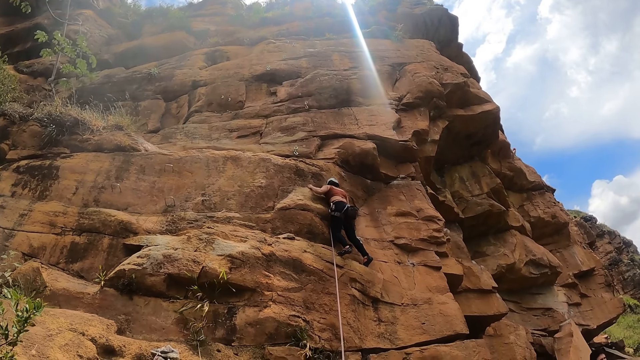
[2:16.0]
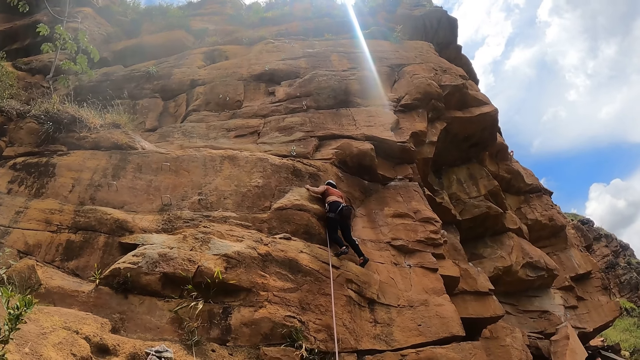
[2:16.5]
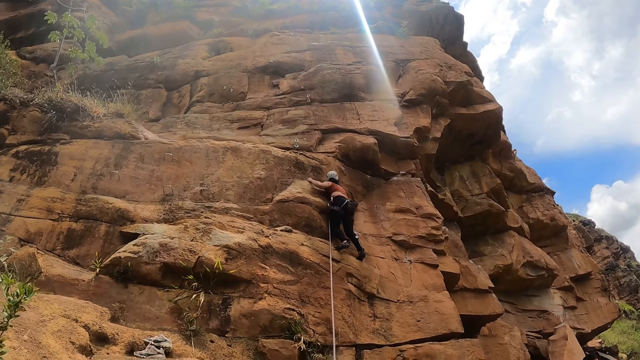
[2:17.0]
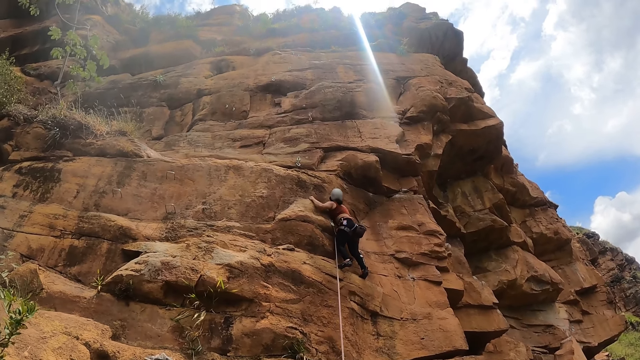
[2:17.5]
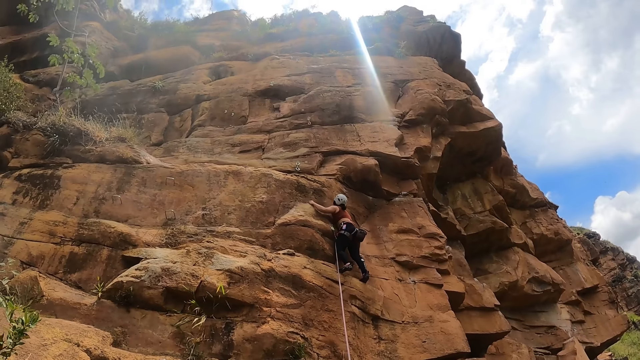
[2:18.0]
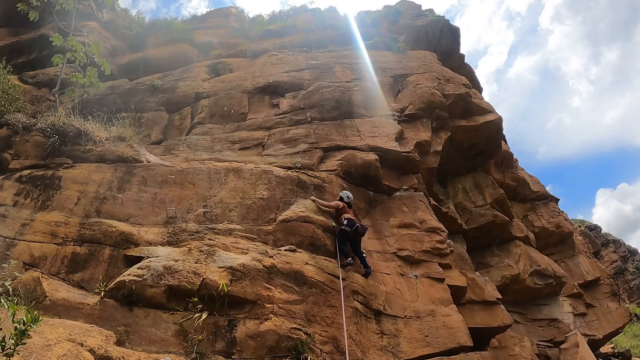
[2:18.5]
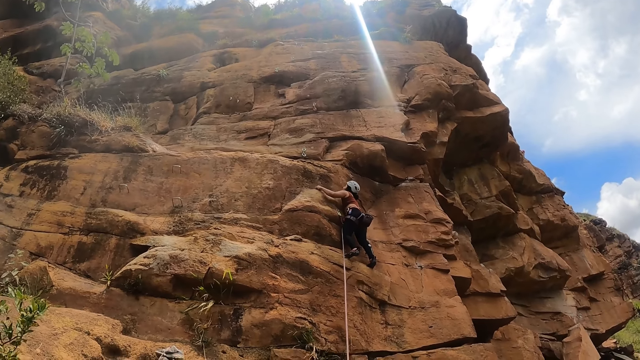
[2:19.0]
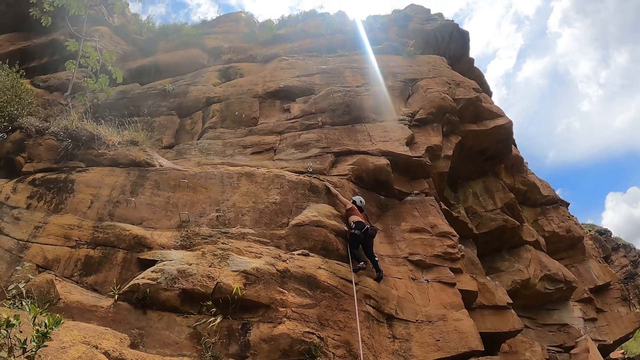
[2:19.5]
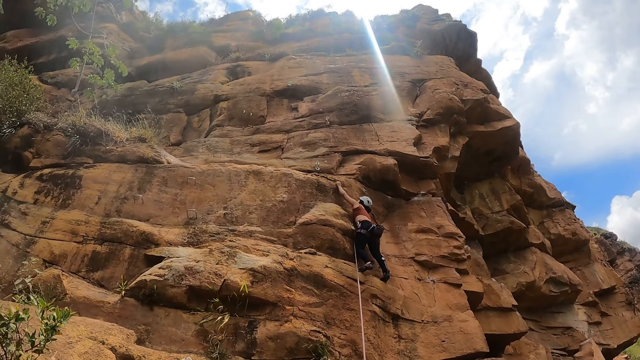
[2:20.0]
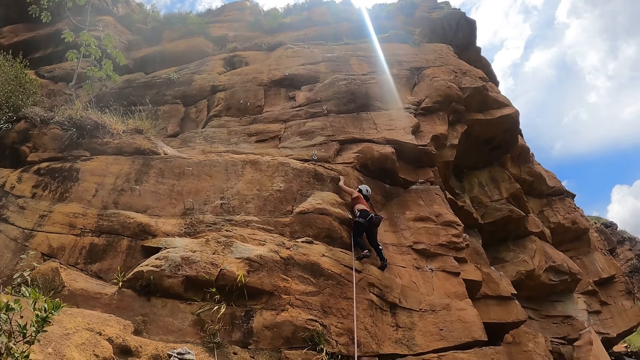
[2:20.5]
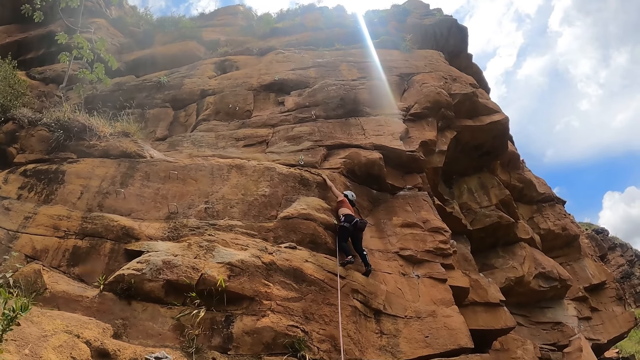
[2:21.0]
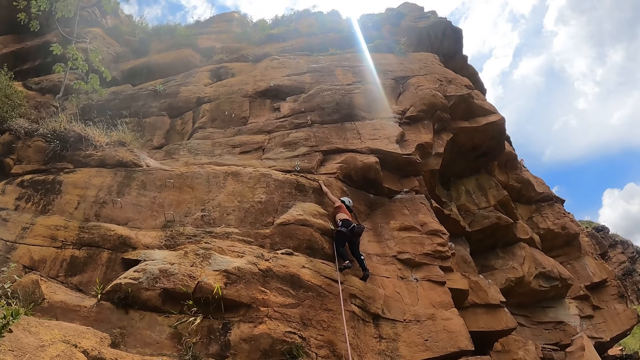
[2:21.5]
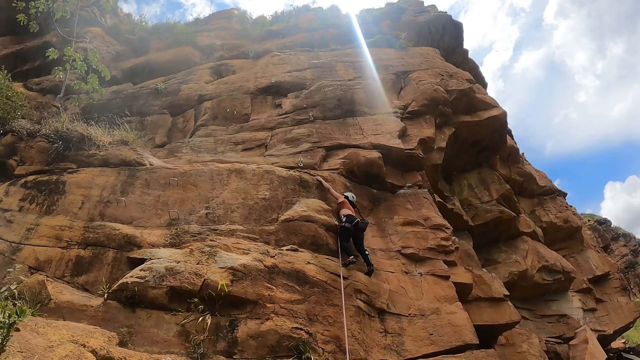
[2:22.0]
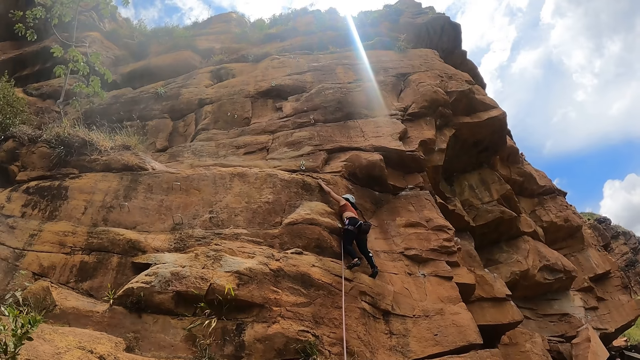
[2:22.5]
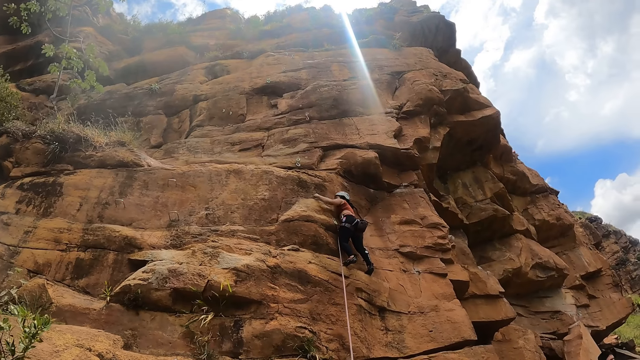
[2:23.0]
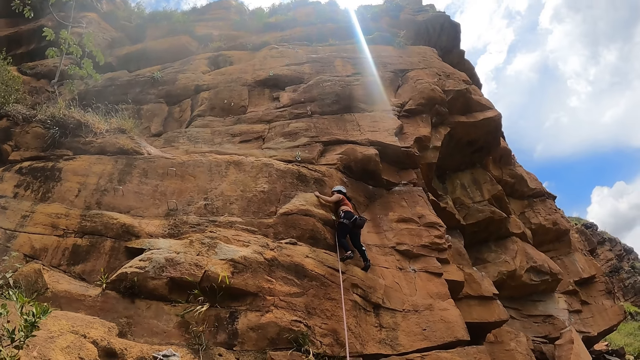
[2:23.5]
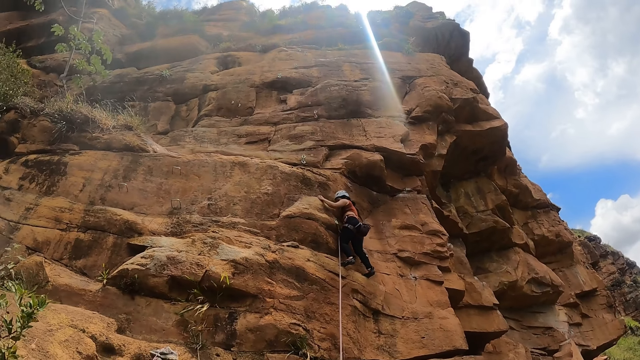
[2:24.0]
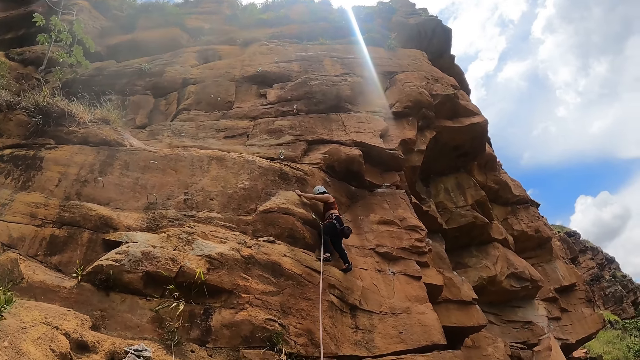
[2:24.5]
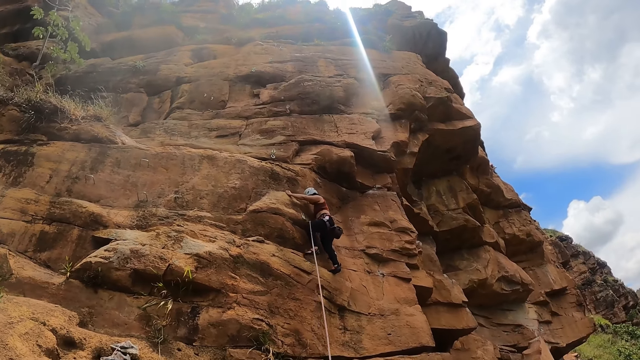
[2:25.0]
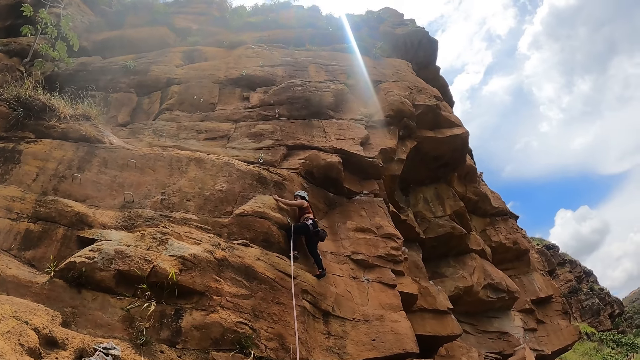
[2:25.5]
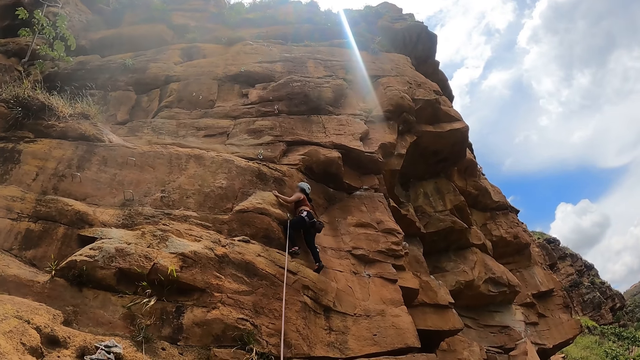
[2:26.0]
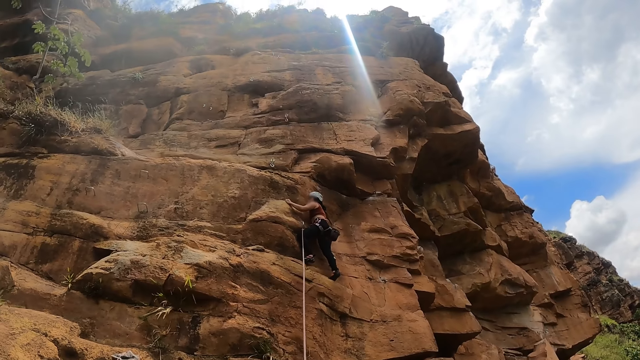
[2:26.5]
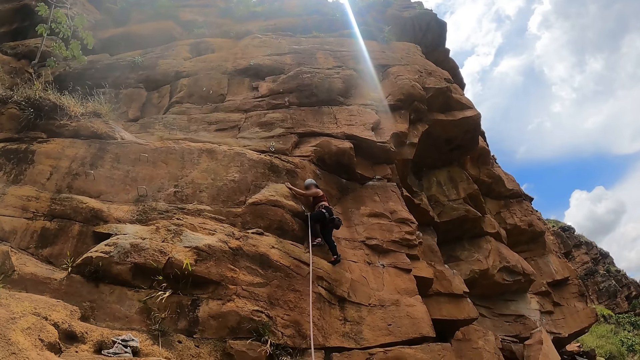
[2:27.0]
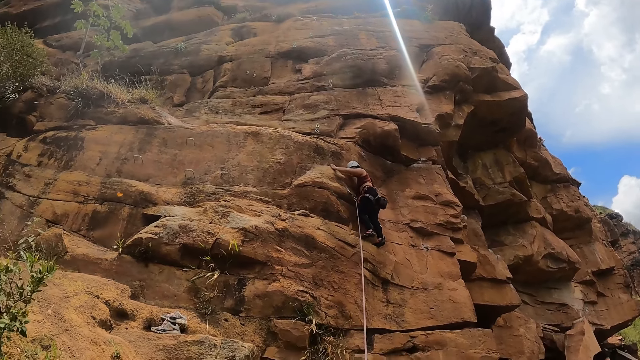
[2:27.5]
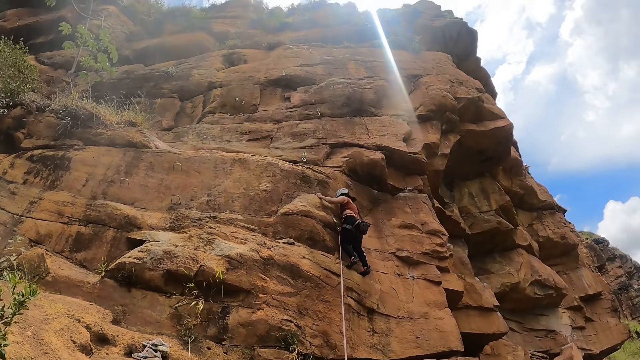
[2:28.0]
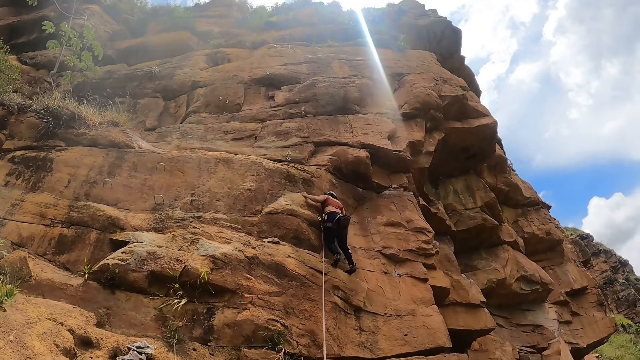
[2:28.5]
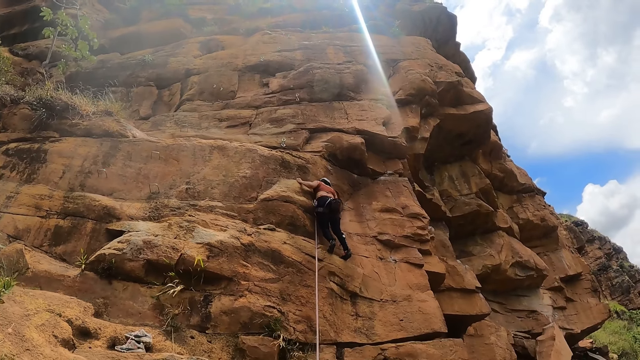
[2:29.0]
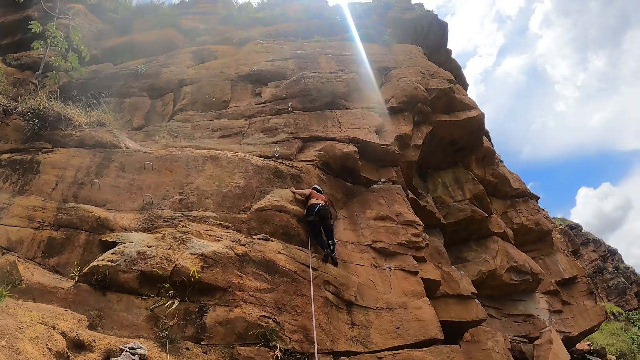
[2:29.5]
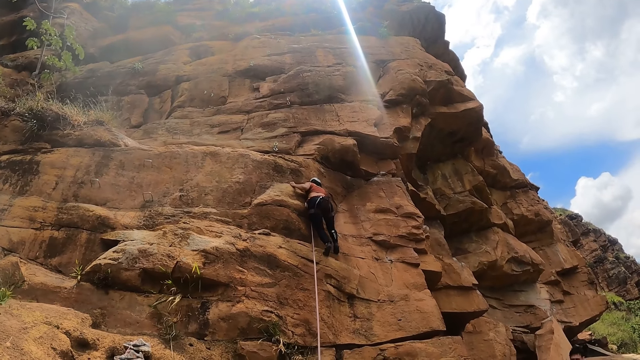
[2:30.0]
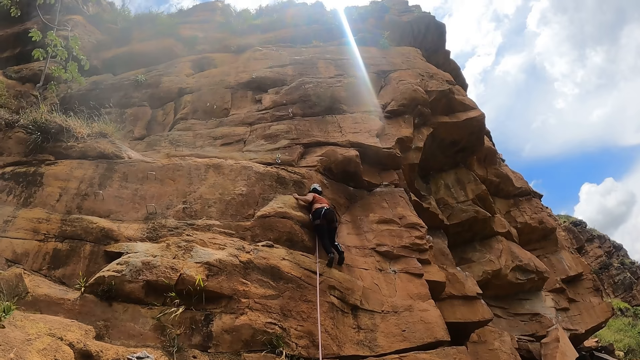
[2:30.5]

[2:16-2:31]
The lady climbs the rock. The lady looks aside.

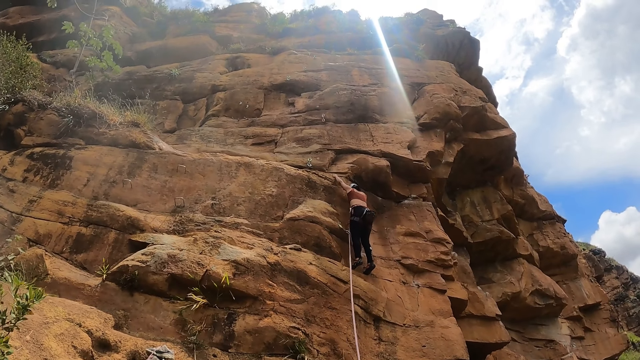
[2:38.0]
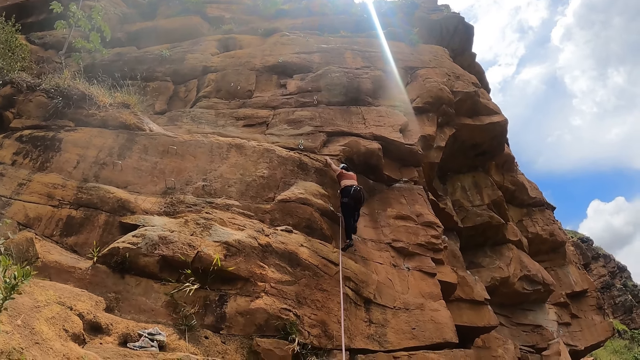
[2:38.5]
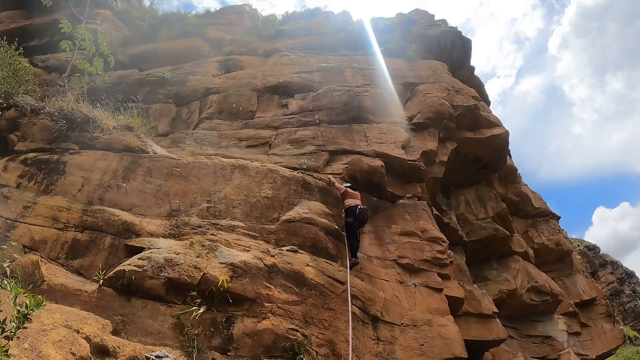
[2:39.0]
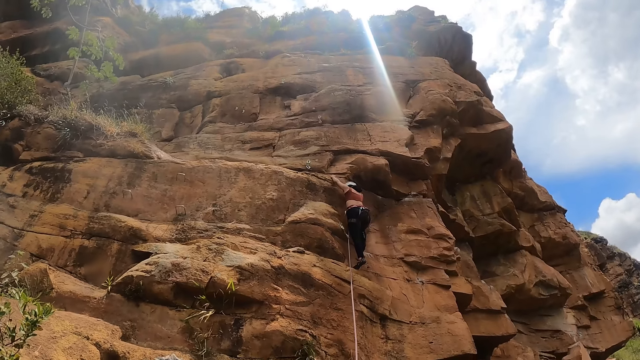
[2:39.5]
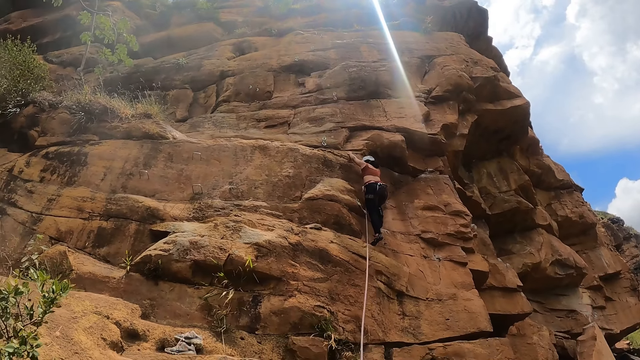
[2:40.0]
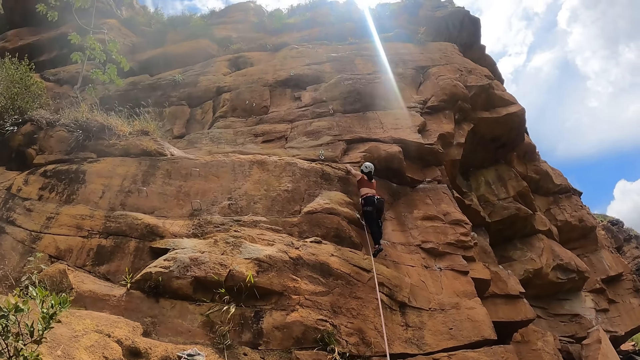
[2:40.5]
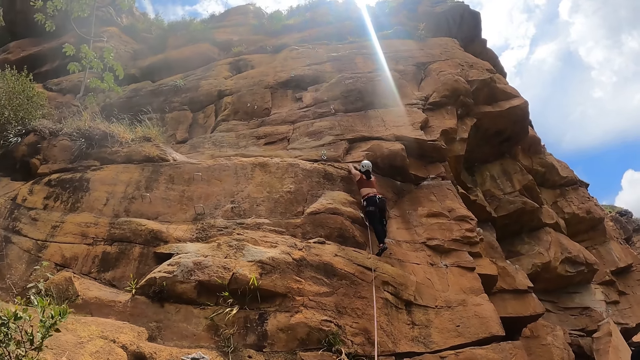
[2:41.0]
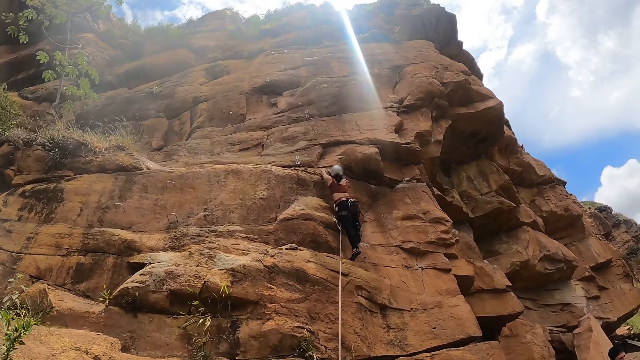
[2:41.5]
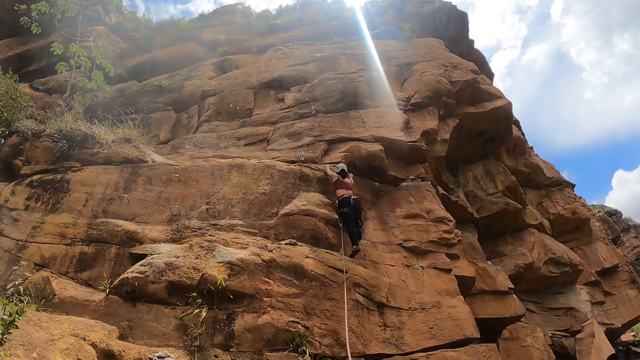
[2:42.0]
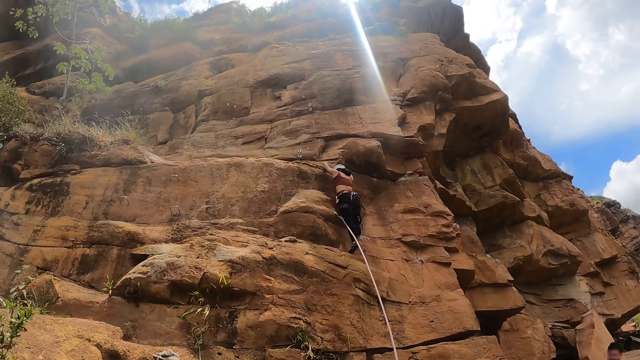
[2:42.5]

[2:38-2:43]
The lady climbs the rock.
